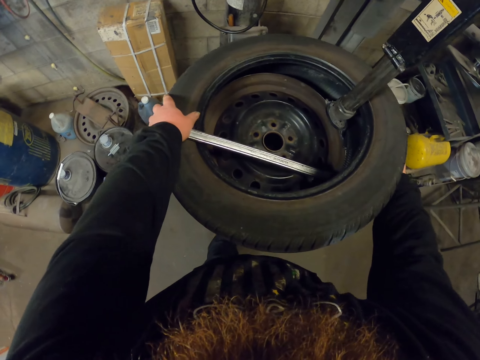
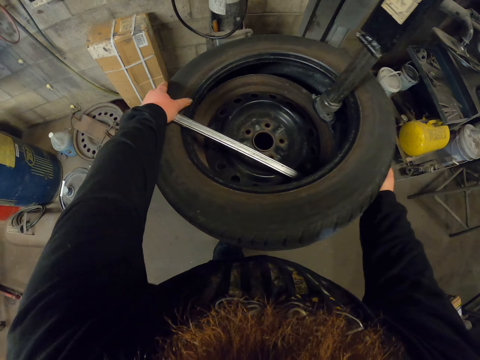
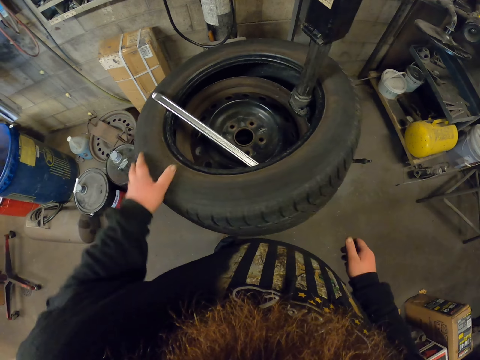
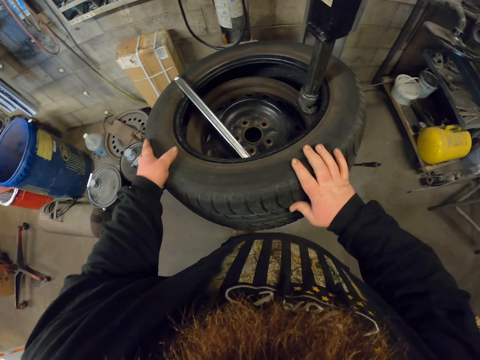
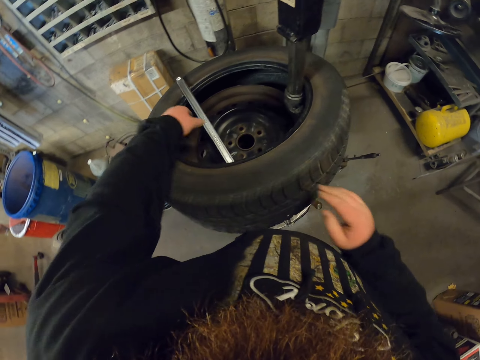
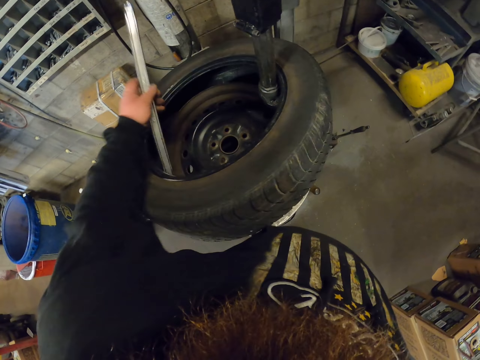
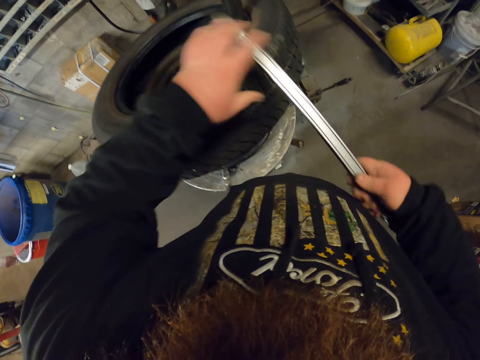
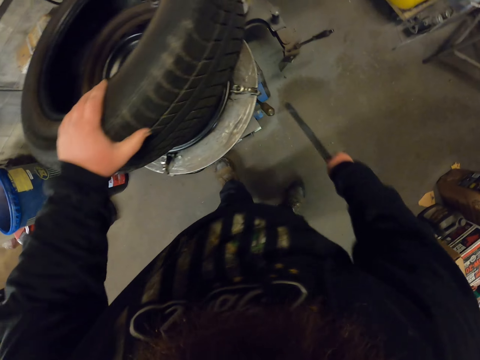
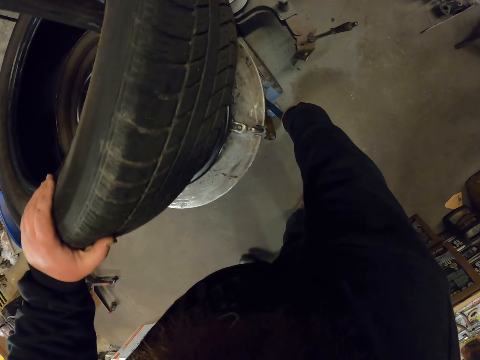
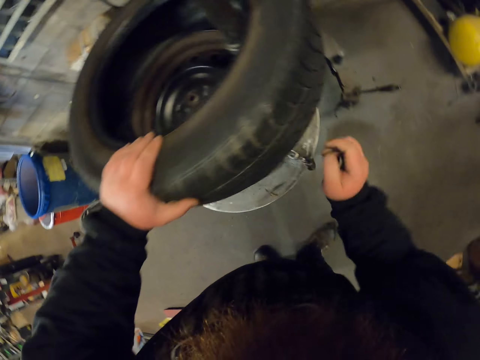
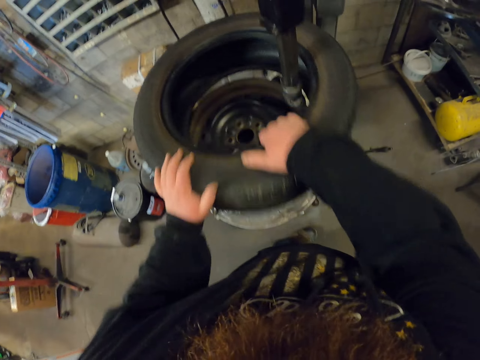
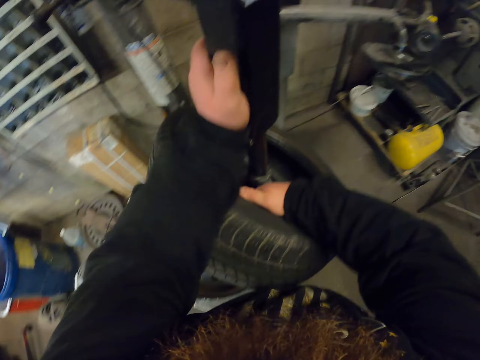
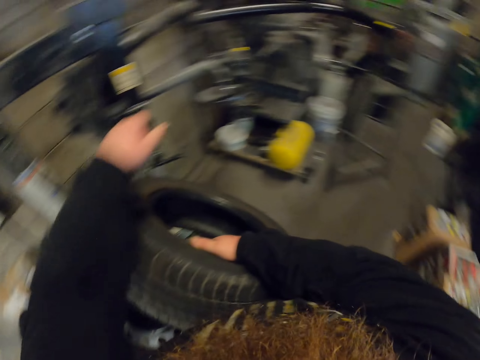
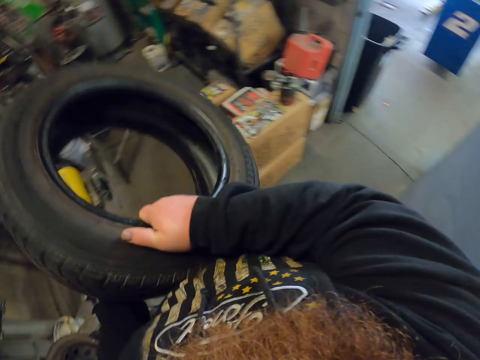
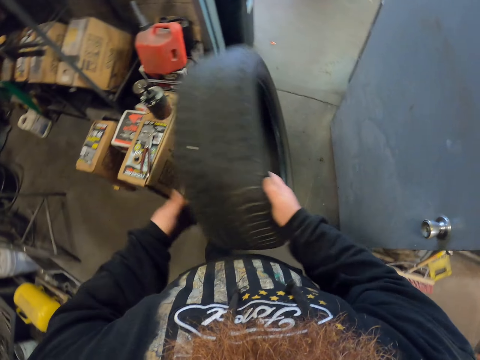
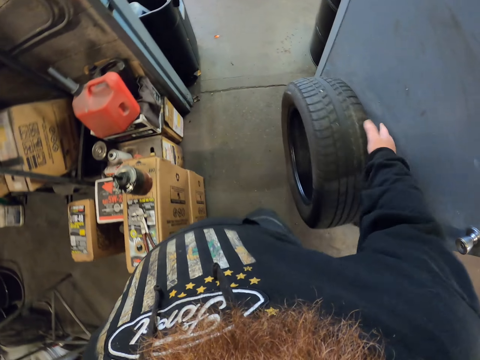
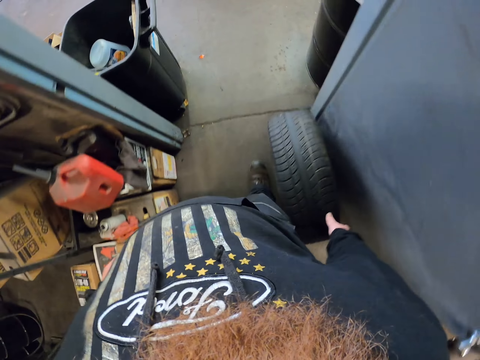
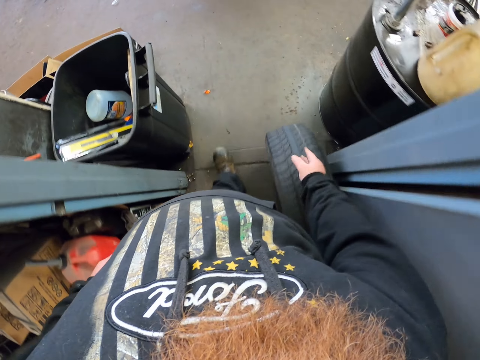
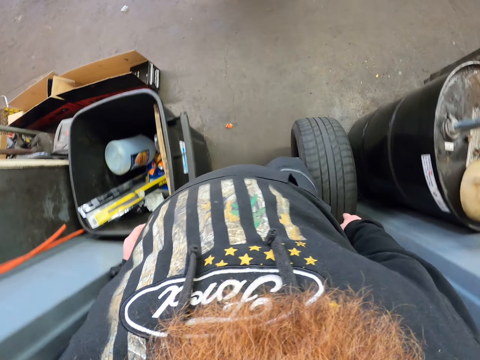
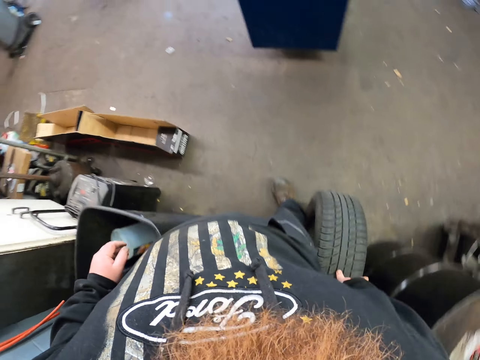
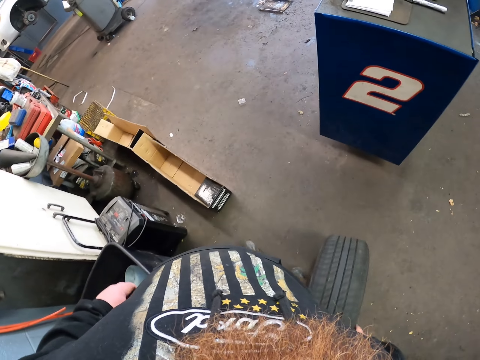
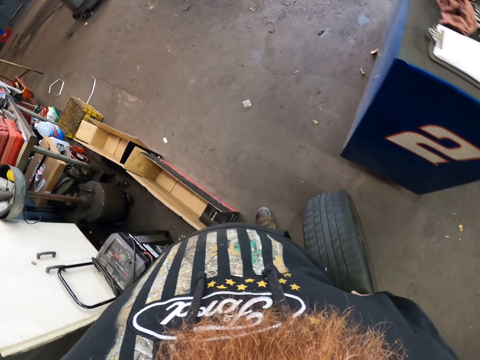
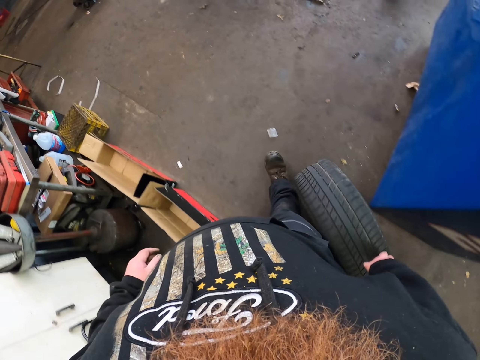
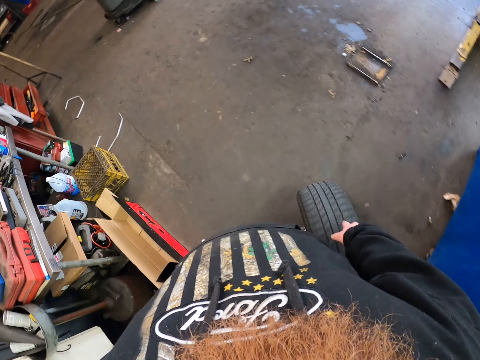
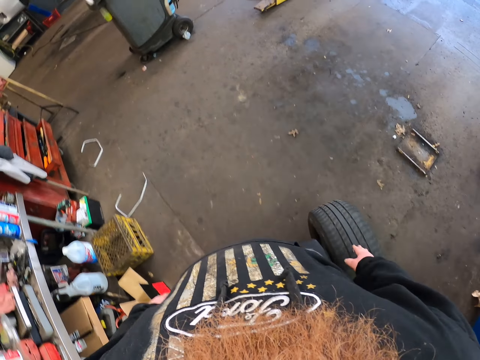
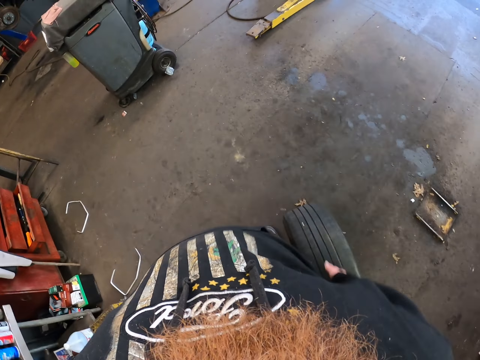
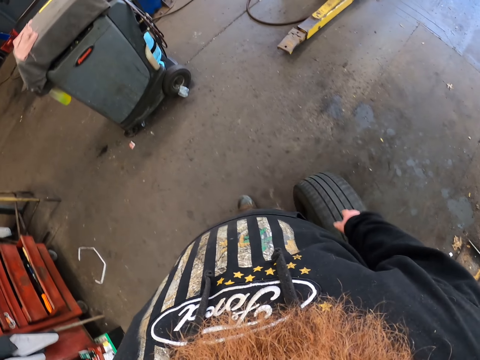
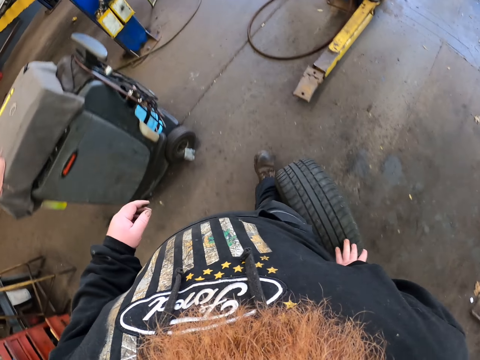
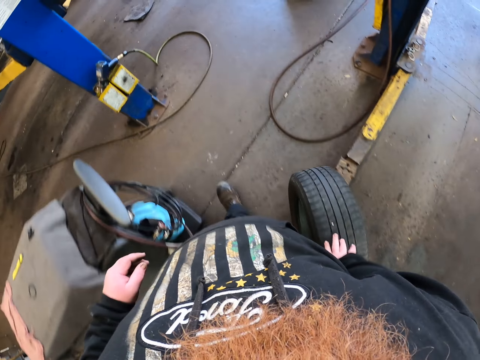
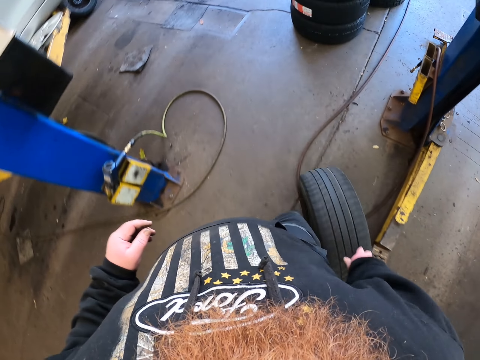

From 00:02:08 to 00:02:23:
The camera wearer rotates the wheel on the bead breaker. They pick up the tyre crowbar. They remove the wheel spanner from the wheel. They pass the tyre crowbar to the right hand. They put the wheel spanner down on the ground. They lift the tyre. They remove the rim from the tire. They push the lock lever. They push the bead breaker from the wheel. They remove the tire from the rim. They put the tire down on the ground. They push the tyre on the floor. They roll the wheel down on the ground.

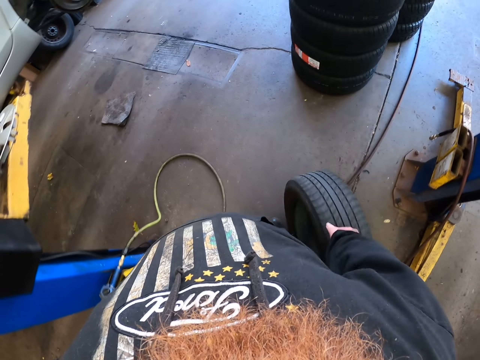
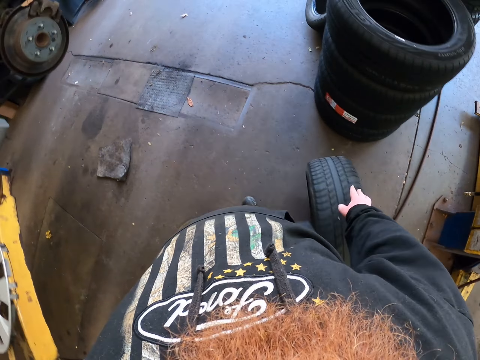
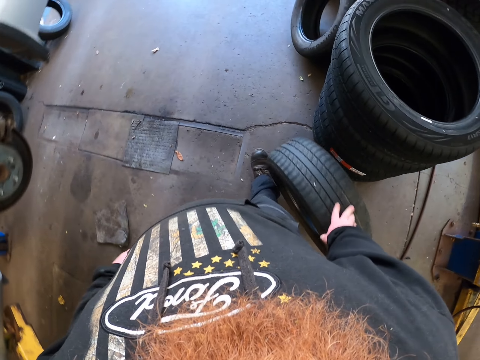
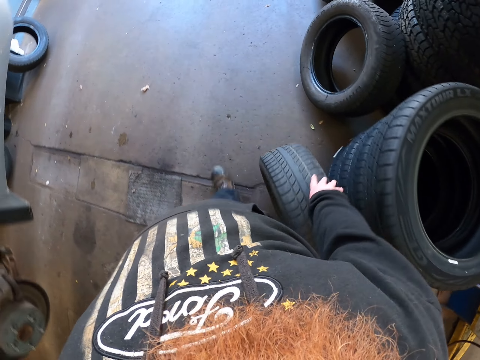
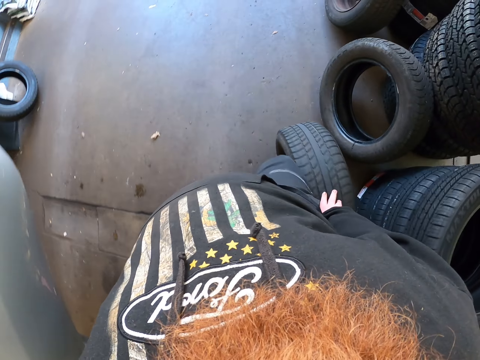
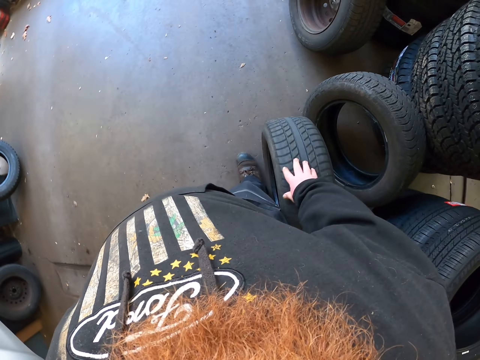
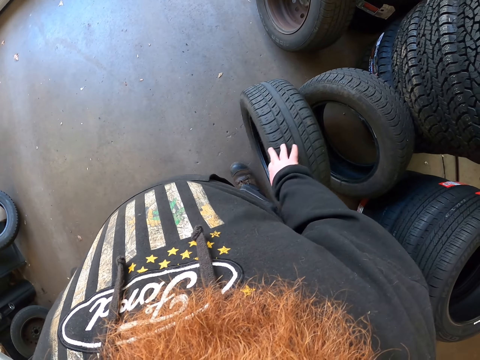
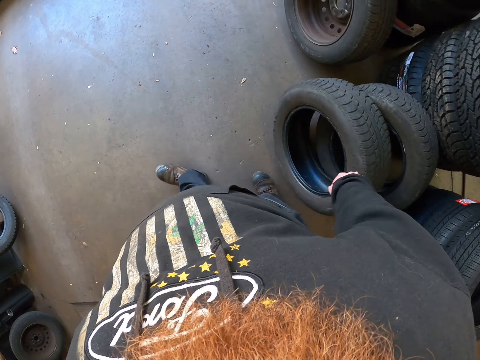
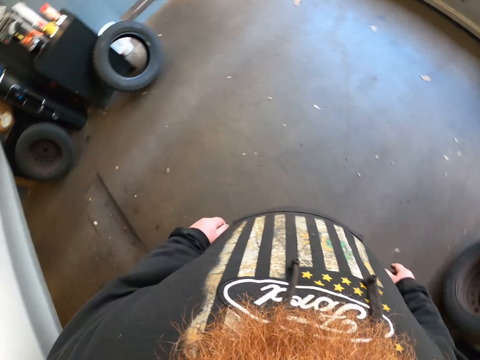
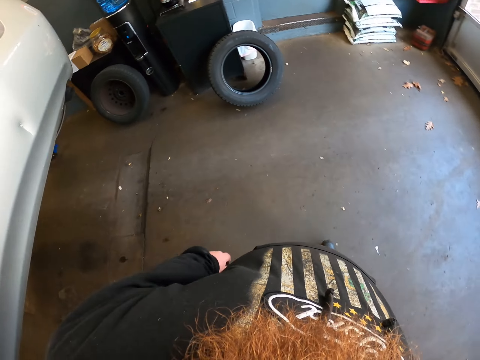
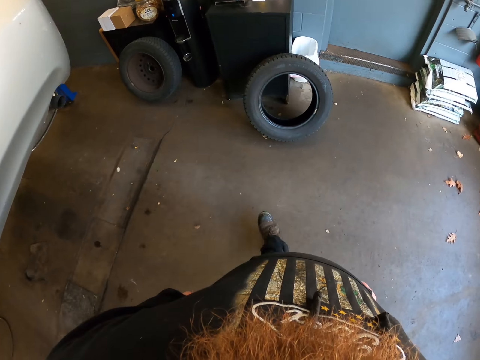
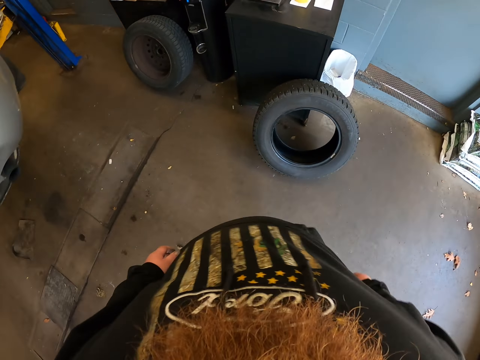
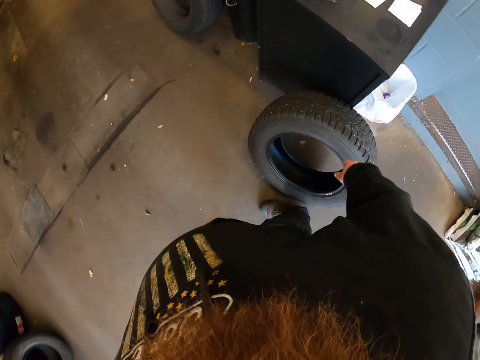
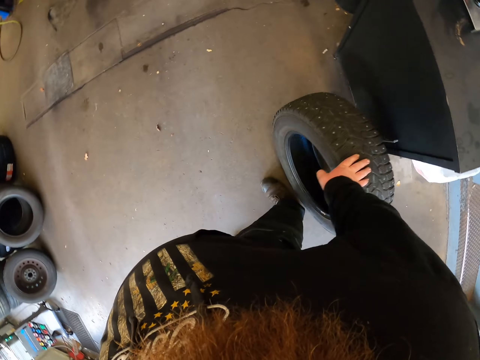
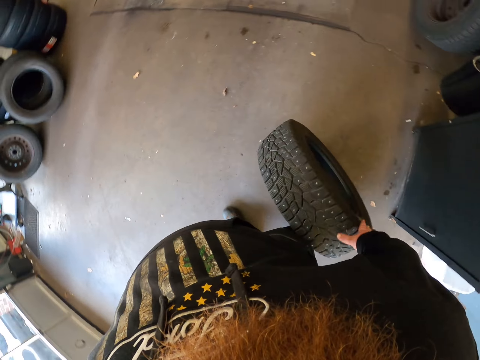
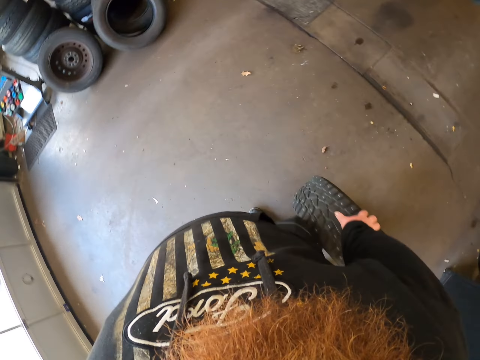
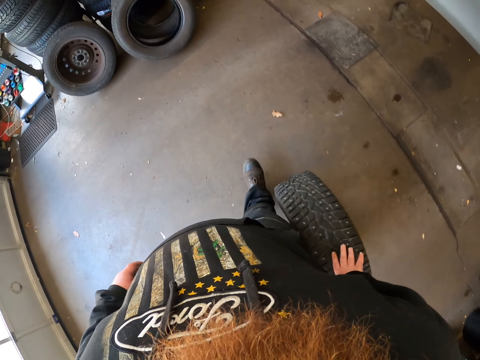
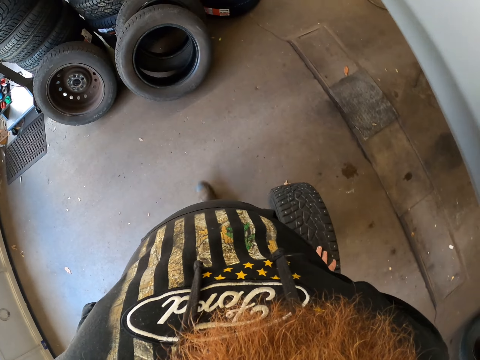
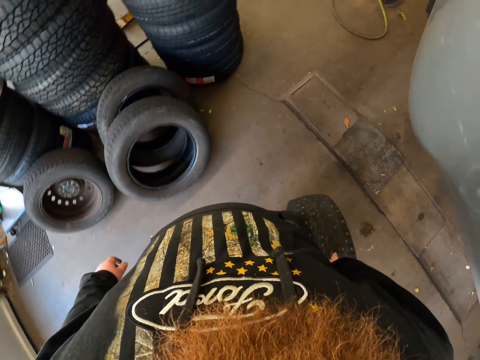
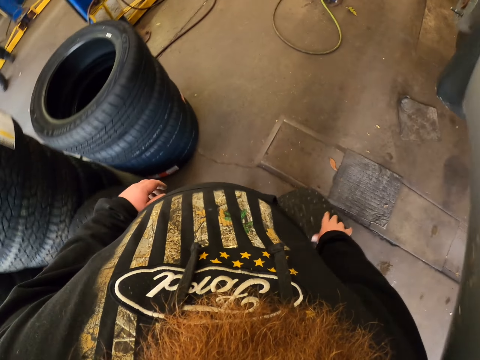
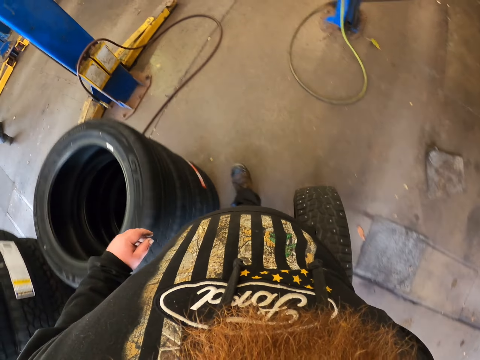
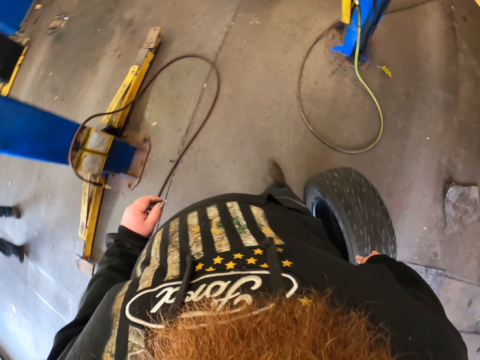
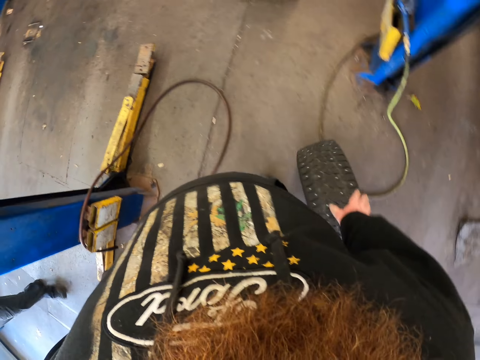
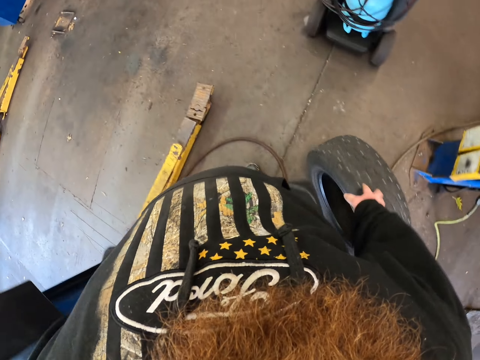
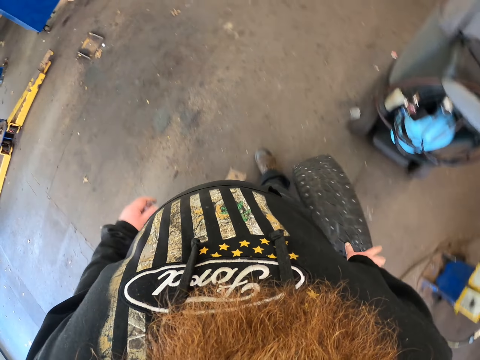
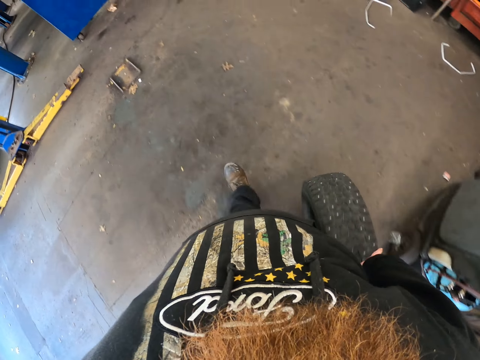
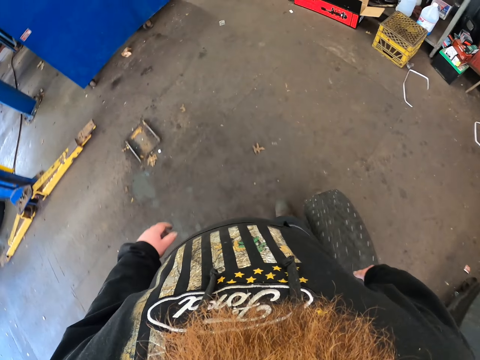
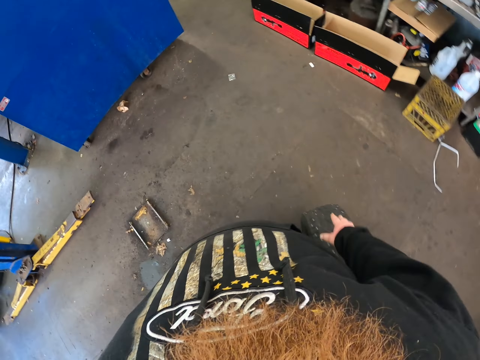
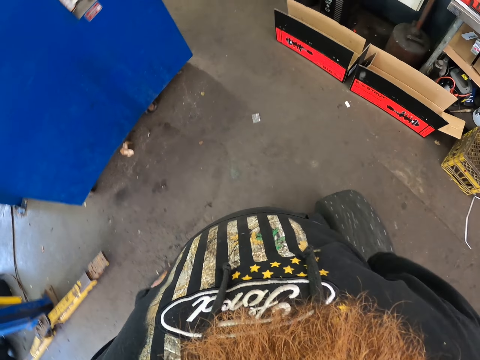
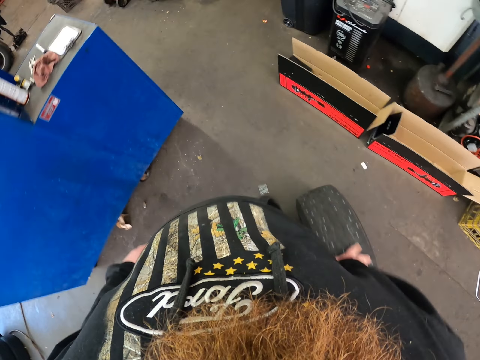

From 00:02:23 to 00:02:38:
The camera wearer places the tyre on the other tyre. They walk in the workshop. They push a tyre on the floor. They pick up the tire. They roll the wheel down on the ground.
